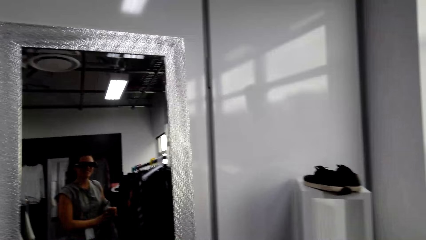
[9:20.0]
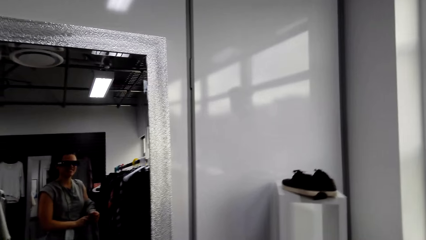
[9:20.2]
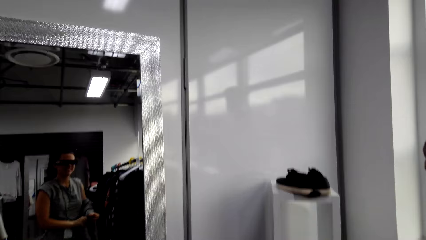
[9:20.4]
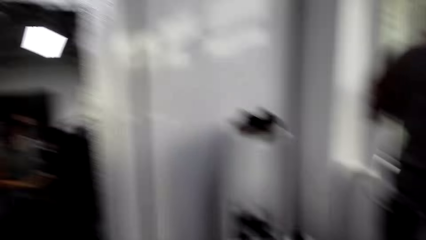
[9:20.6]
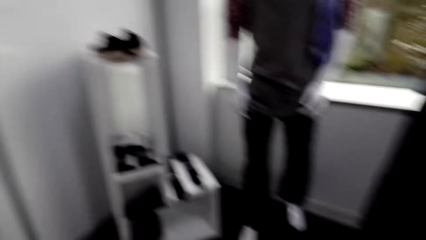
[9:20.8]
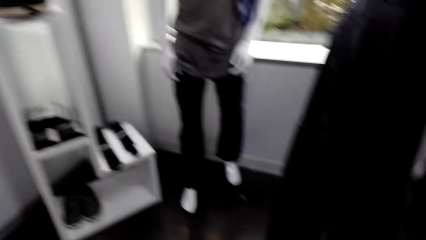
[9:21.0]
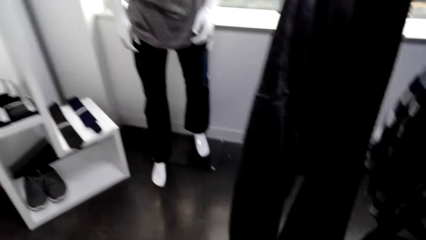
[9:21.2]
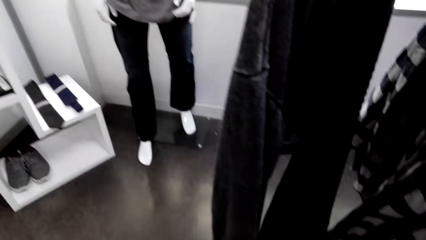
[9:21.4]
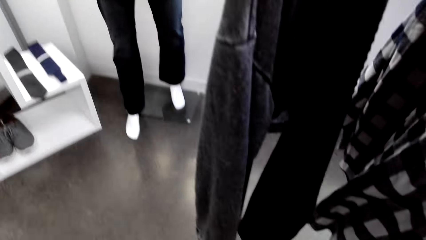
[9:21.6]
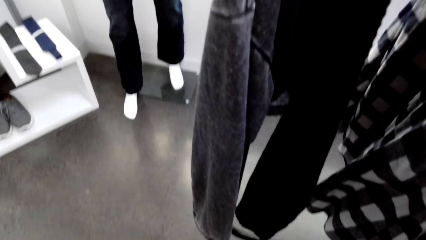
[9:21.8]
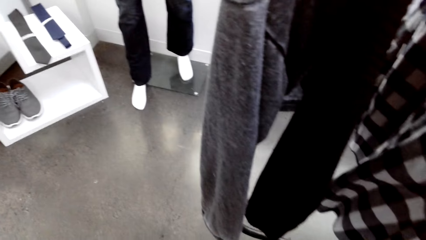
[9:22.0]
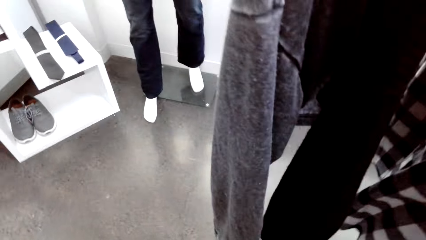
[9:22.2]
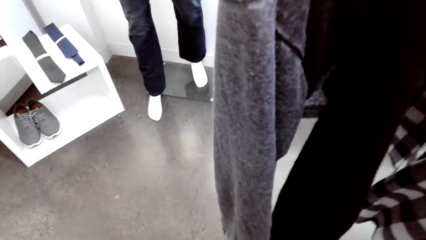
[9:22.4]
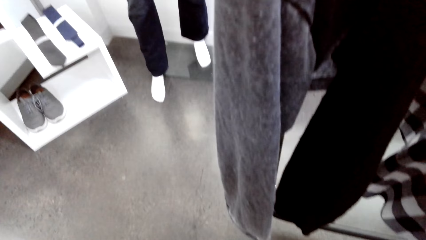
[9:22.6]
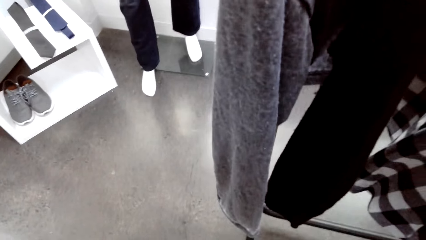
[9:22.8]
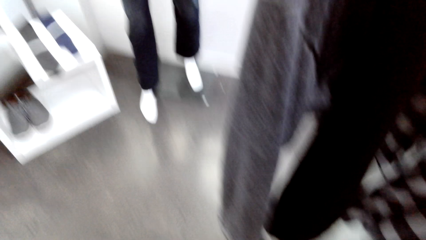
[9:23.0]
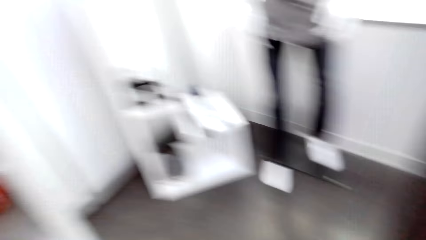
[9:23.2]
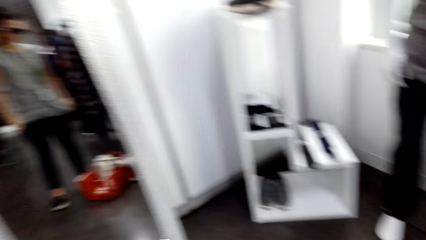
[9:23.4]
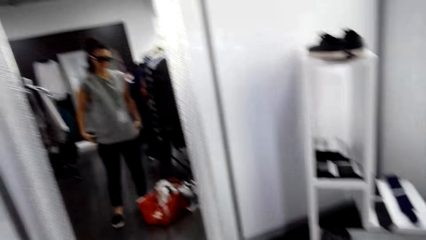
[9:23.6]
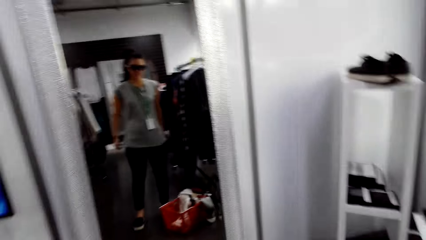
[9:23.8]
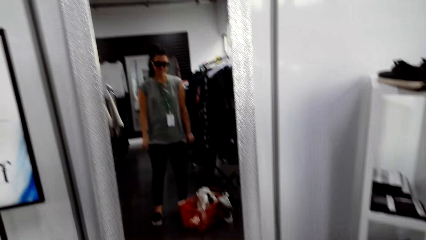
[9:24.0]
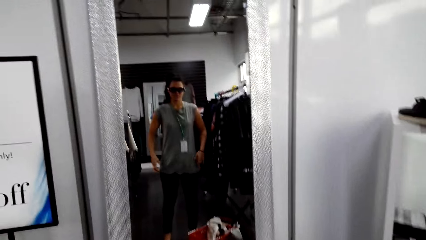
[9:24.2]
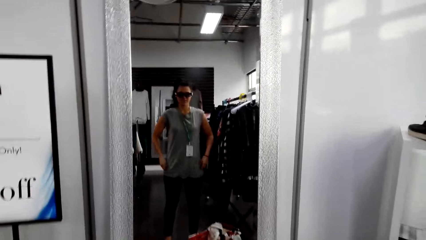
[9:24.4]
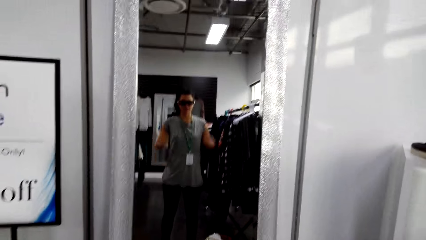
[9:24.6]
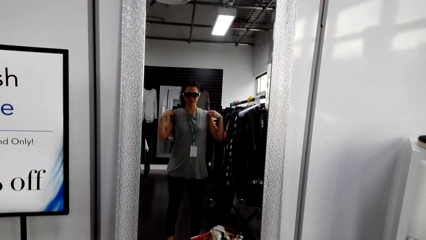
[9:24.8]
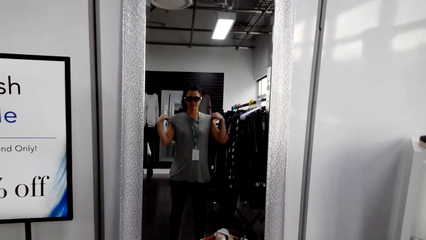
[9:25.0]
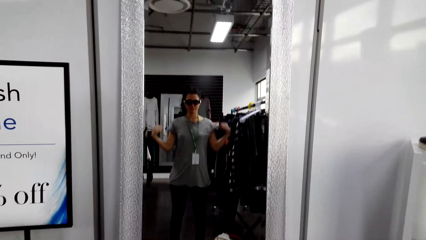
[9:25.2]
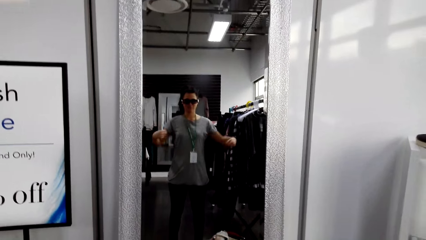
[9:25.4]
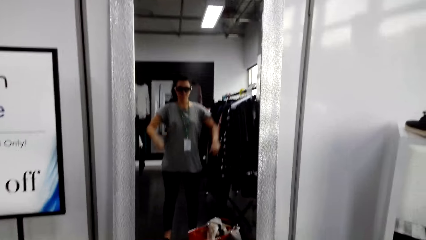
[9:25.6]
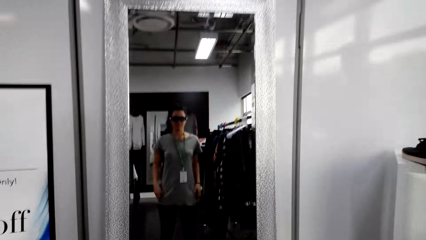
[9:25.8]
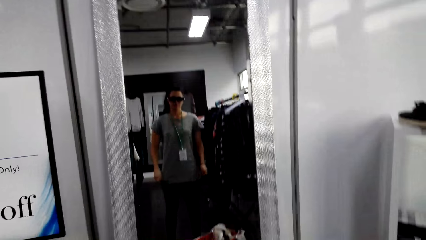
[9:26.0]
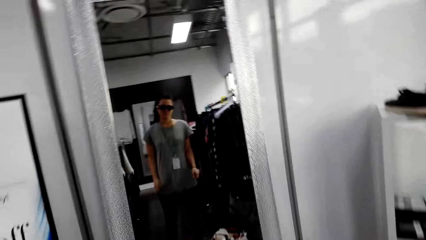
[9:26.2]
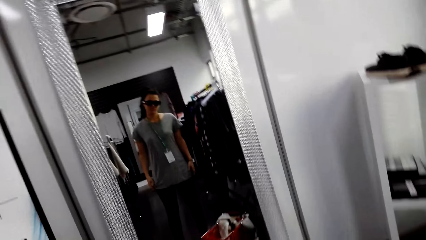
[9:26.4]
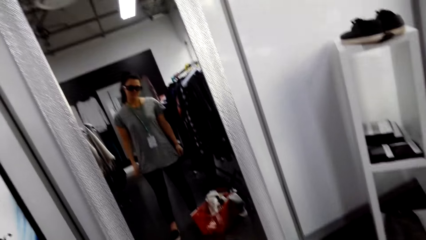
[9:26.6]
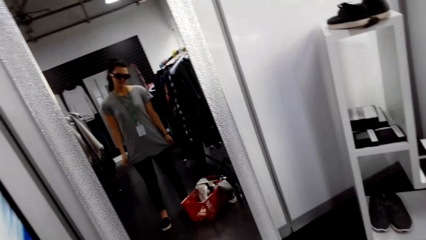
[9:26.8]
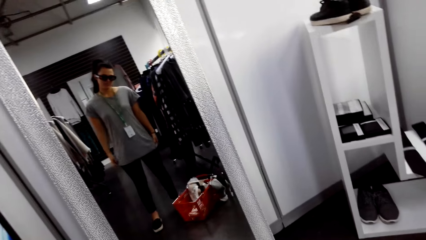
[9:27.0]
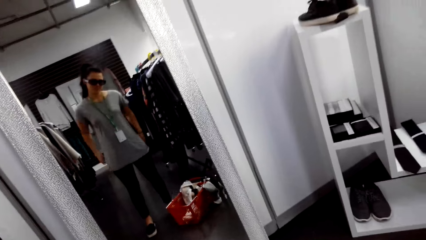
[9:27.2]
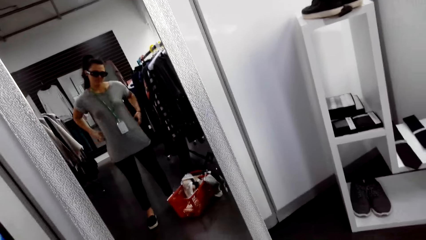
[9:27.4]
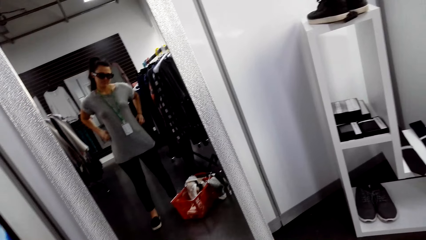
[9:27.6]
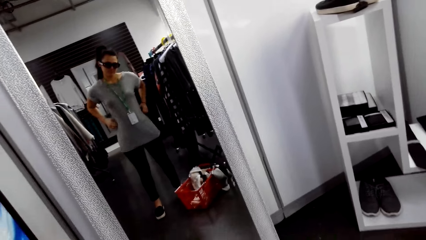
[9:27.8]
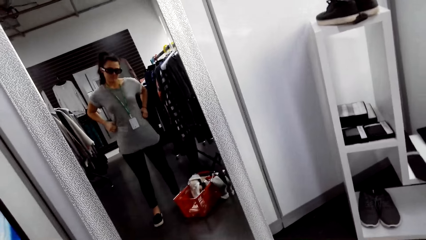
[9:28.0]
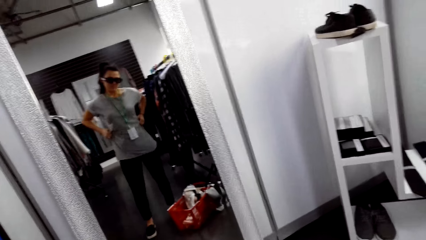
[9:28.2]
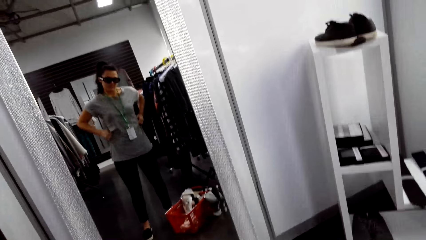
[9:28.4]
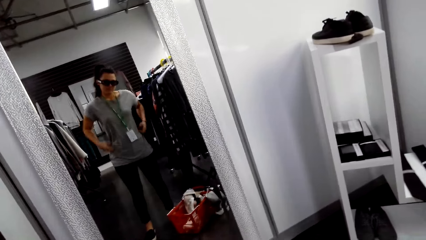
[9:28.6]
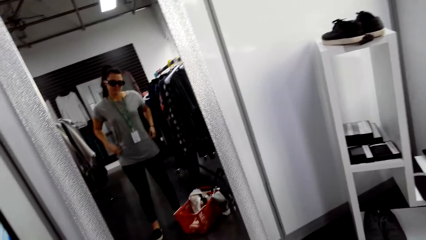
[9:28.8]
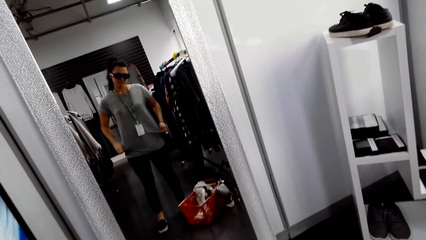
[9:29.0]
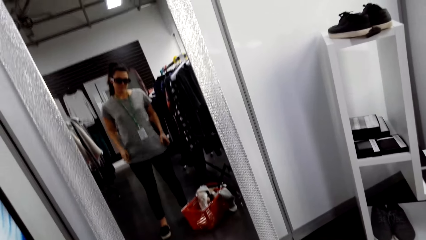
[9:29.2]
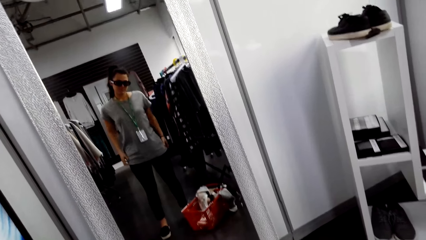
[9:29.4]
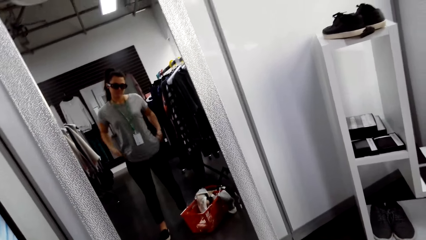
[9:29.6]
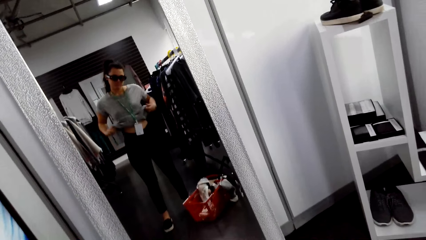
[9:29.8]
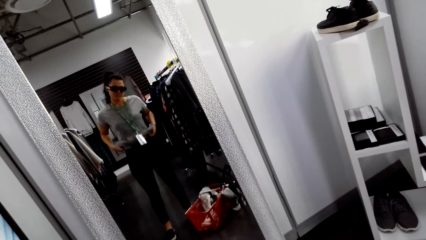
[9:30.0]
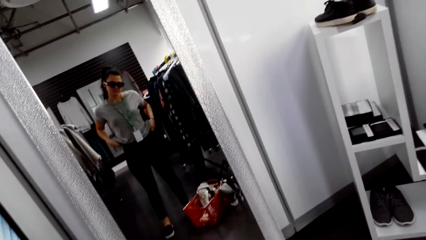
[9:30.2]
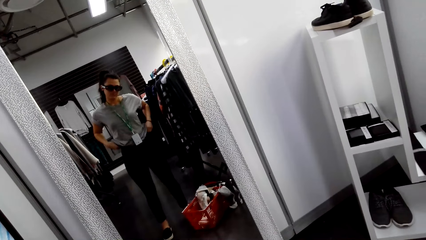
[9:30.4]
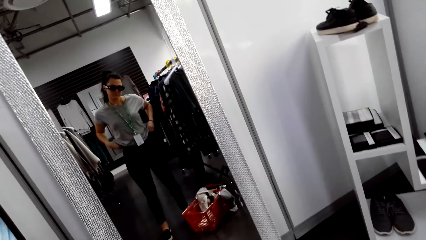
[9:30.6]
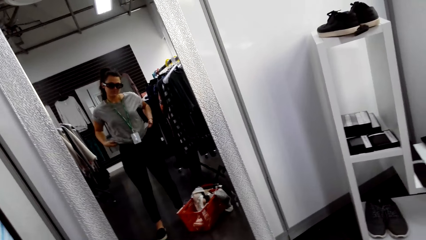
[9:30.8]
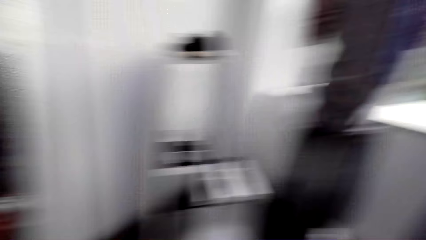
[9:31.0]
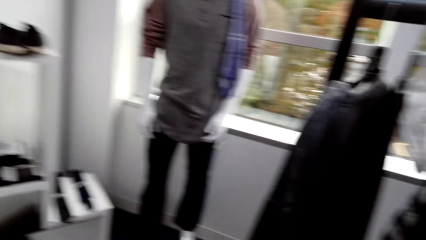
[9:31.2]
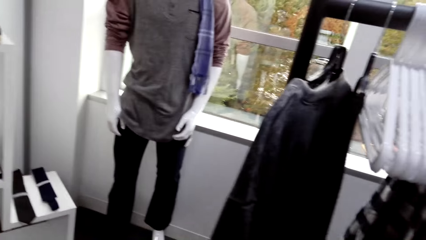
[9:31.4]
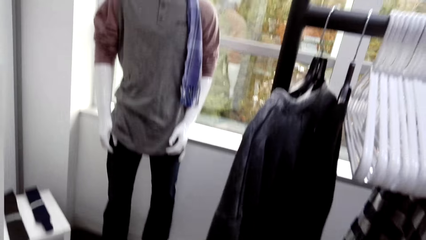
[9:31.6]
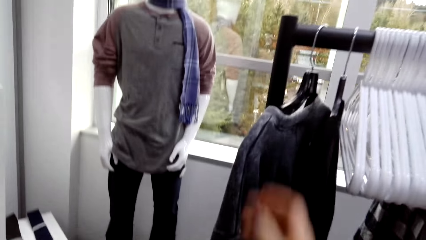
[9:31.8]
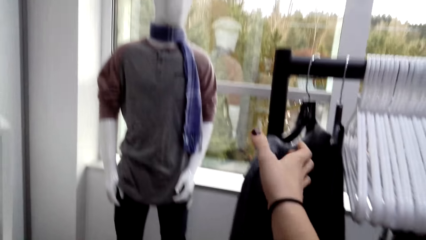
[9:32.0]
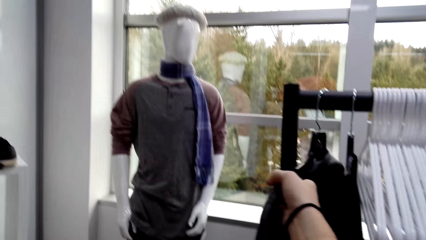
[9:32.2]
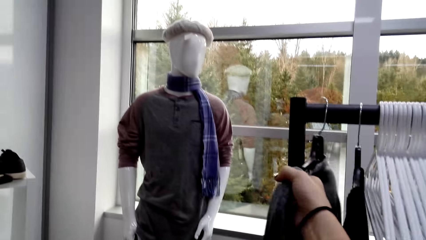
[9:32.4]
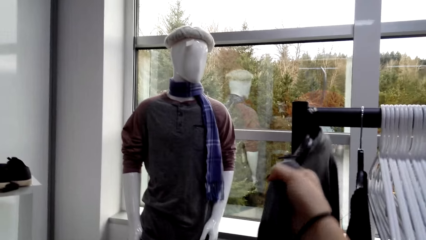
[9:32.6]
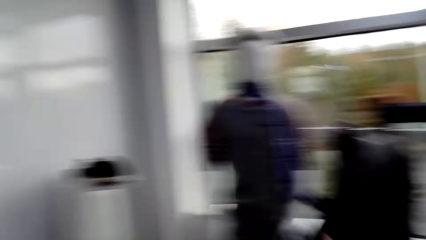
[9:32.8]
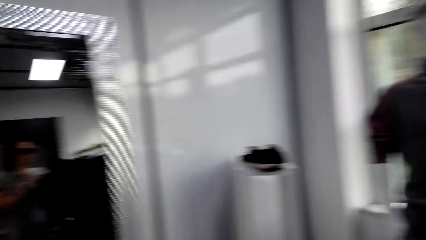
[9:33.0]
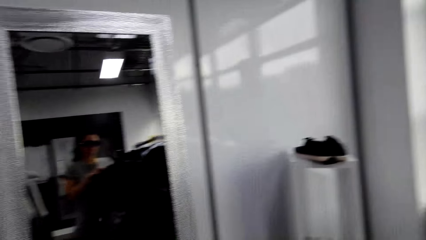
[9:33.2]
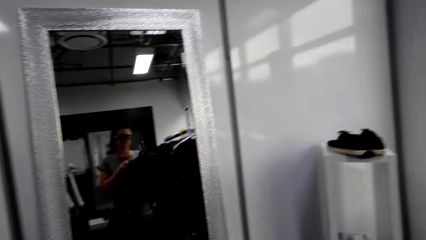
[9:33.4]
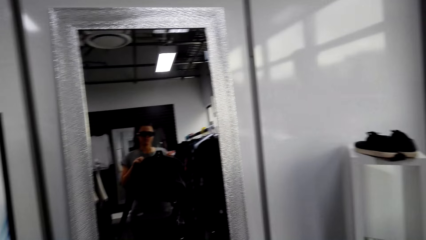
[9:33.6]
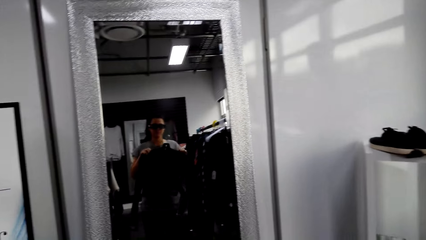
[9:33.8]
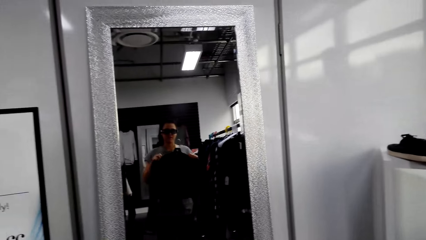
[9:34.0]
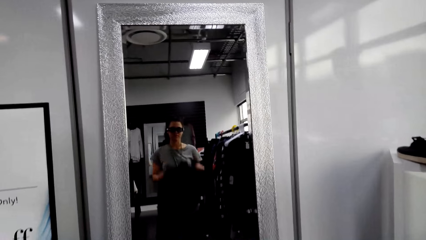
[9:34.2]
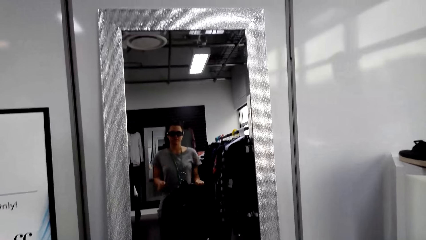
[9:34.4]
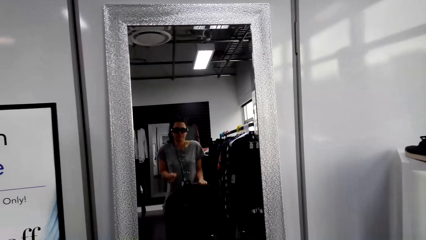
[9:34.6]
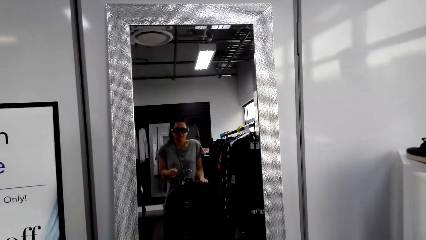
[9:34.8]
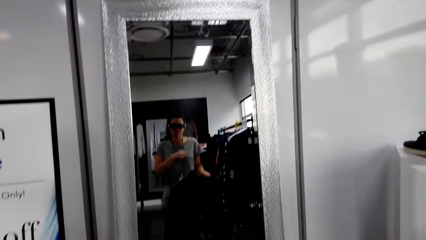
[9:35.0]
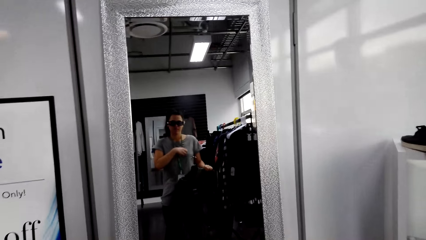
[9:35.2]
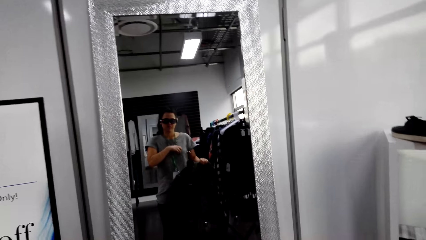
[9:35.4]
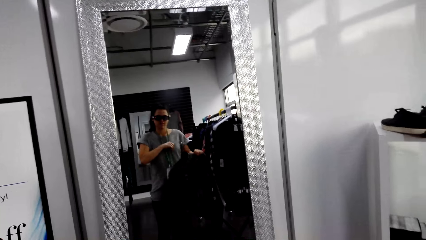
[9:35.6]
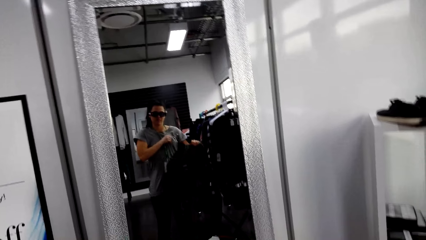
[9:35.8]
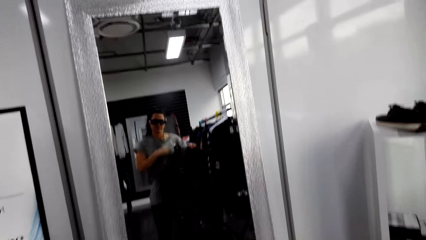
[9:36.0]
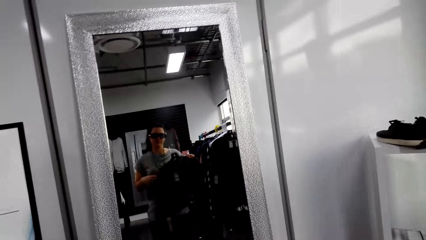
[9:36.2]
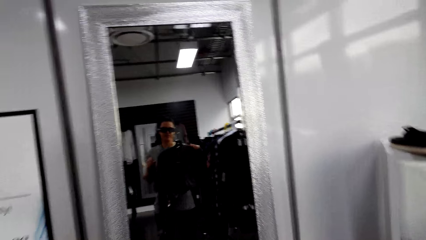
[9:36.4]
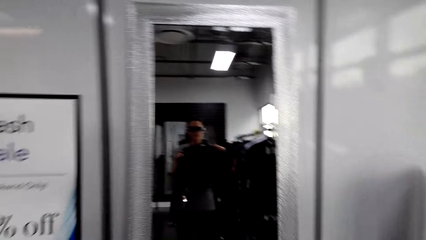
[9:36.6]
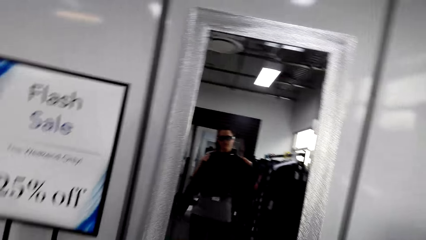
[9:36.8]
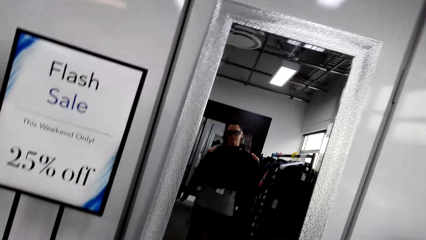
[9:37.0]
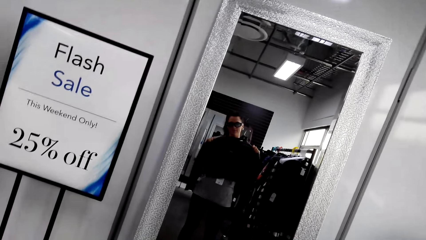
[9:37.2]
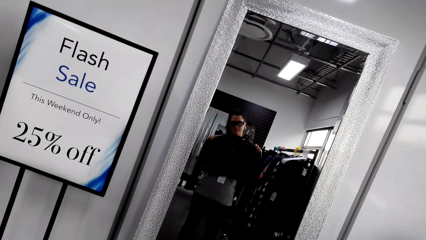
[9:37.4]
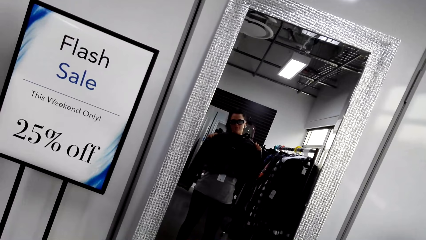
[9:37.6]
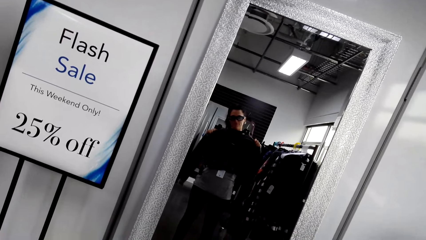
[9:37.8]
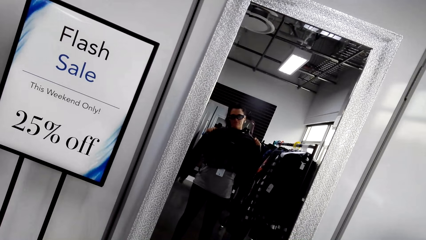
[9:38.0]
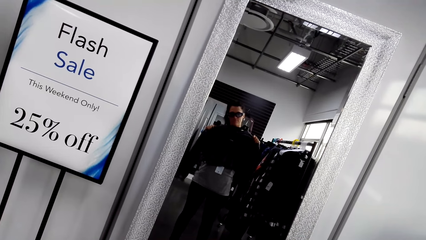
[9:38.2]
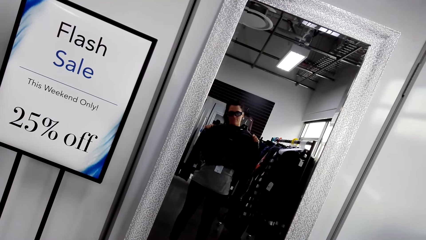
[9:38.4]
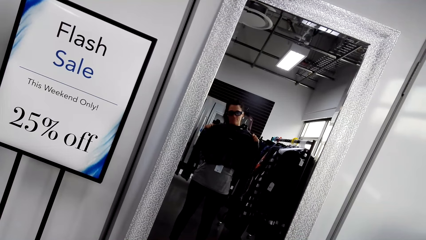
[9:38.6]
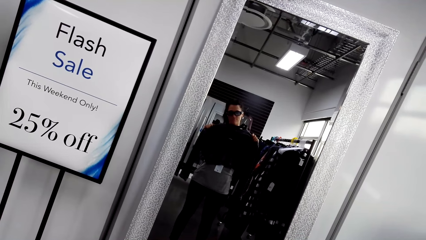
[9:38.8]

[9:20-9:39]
The camera wearer looks aside. She drops the jacket. She stares at the mirror. She straightens her shirt. She touches the shirt with both hands. She stares at the blouse. She picks up the blouse or jacket from the display with the right hand. She holds the blouse with both hands. She stares at the mirror. She lifts the jacket.
